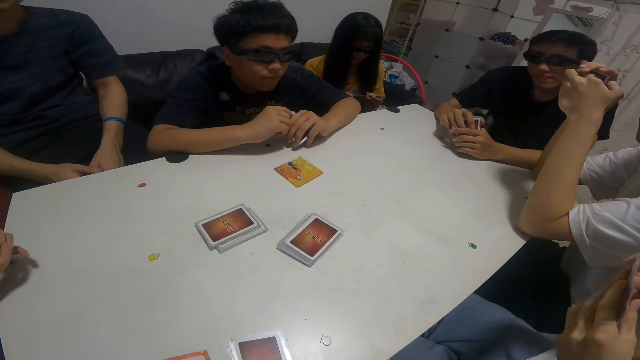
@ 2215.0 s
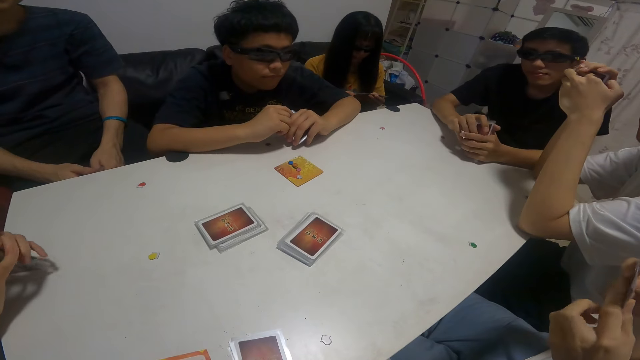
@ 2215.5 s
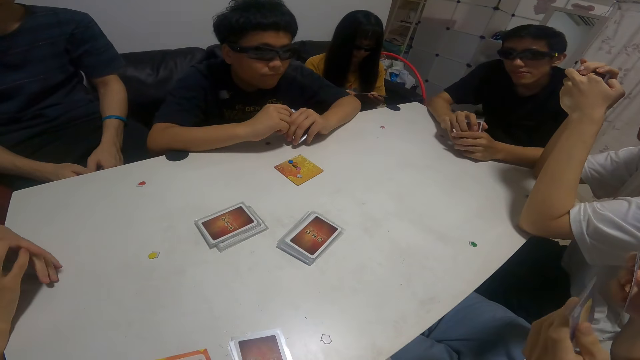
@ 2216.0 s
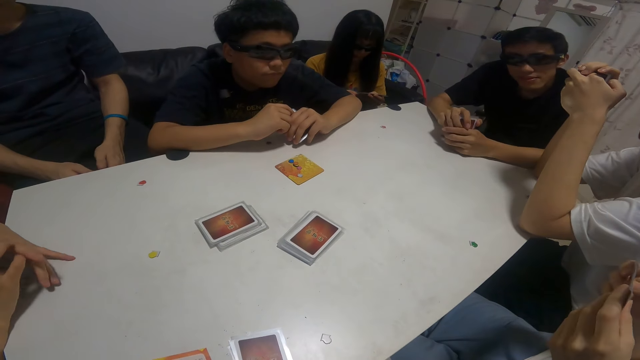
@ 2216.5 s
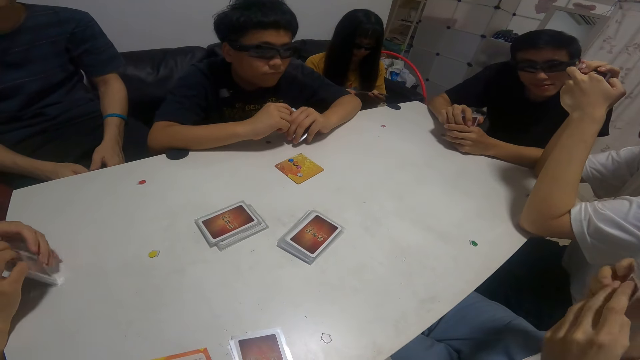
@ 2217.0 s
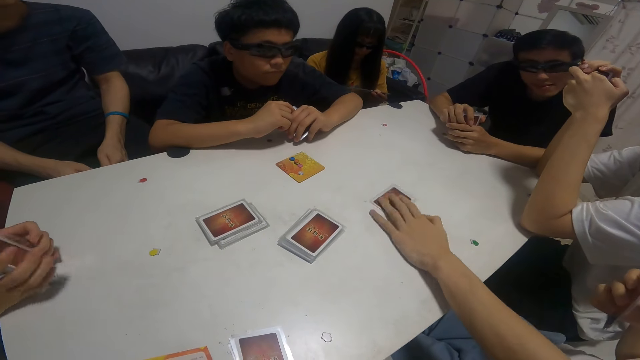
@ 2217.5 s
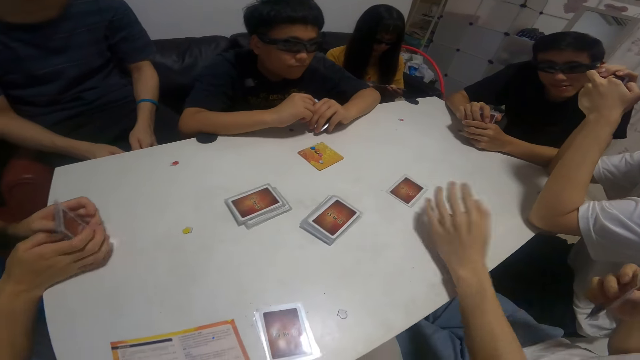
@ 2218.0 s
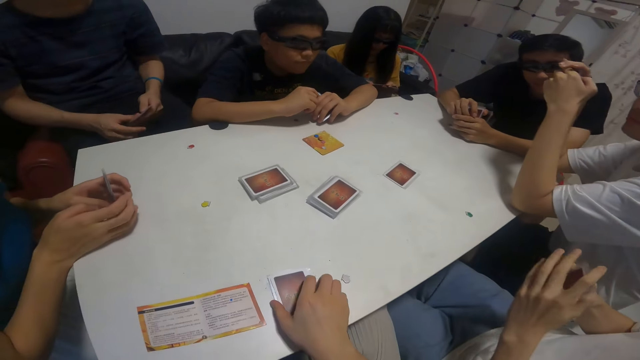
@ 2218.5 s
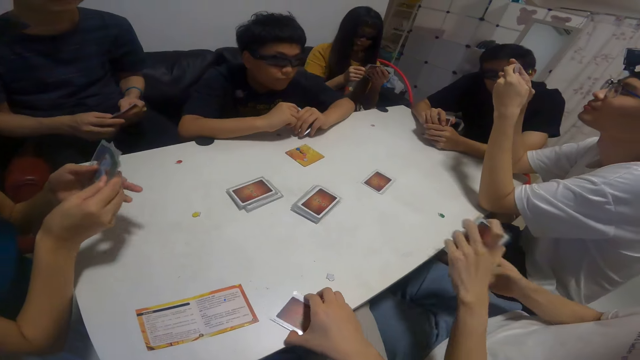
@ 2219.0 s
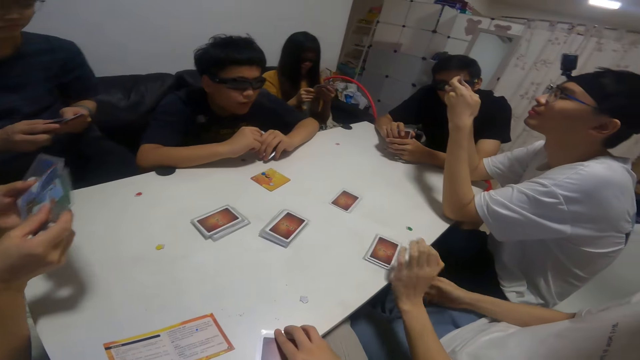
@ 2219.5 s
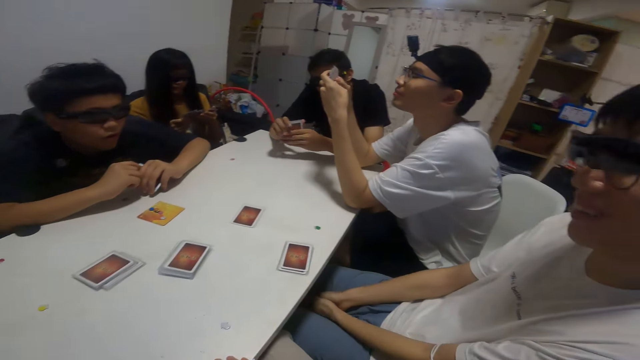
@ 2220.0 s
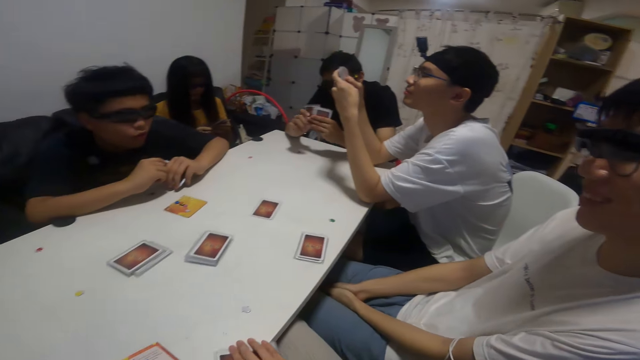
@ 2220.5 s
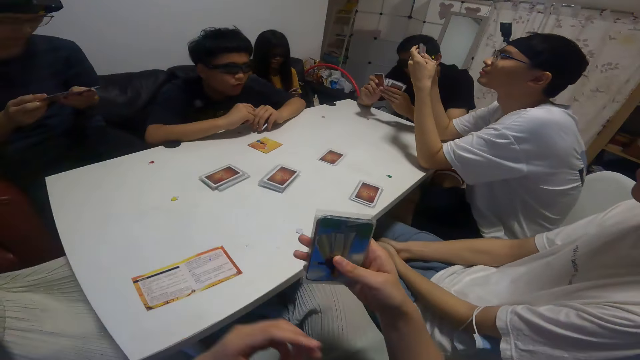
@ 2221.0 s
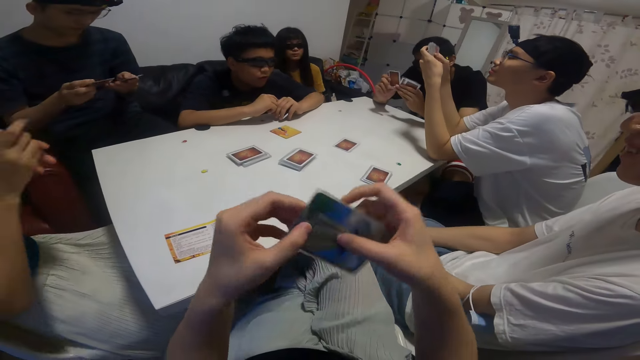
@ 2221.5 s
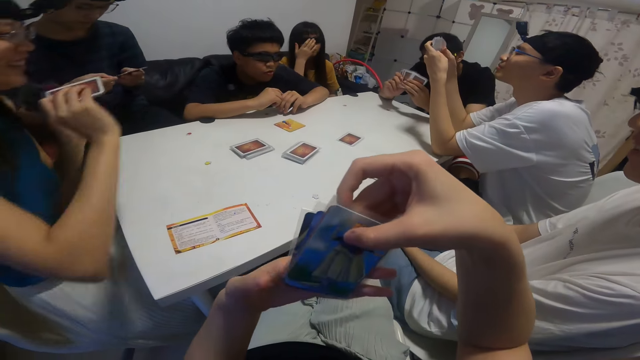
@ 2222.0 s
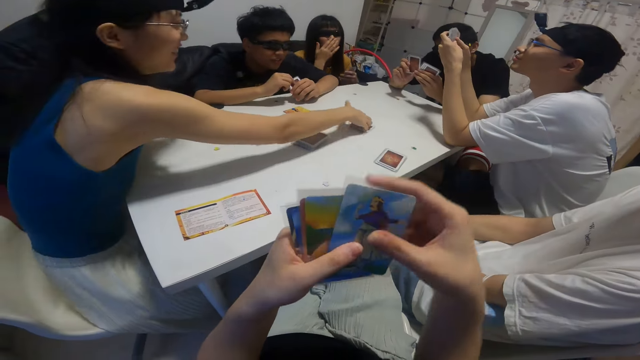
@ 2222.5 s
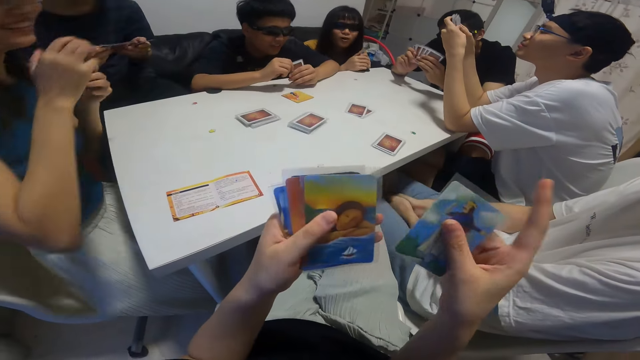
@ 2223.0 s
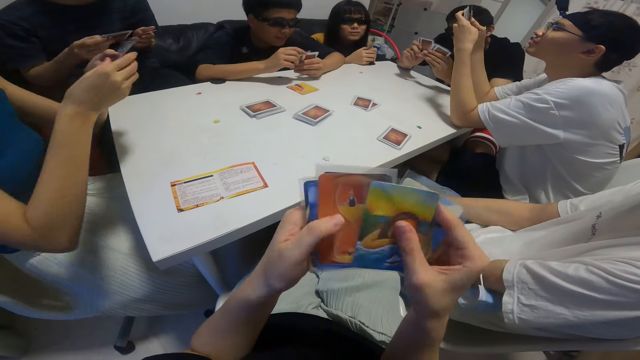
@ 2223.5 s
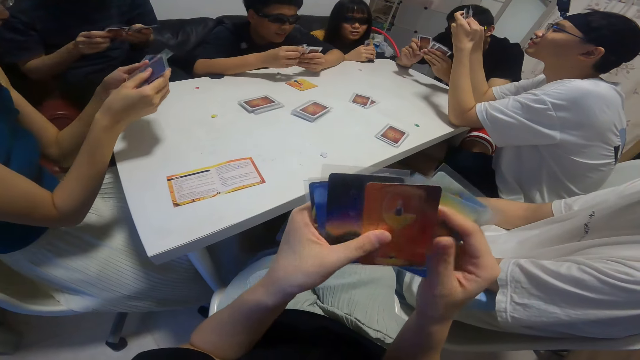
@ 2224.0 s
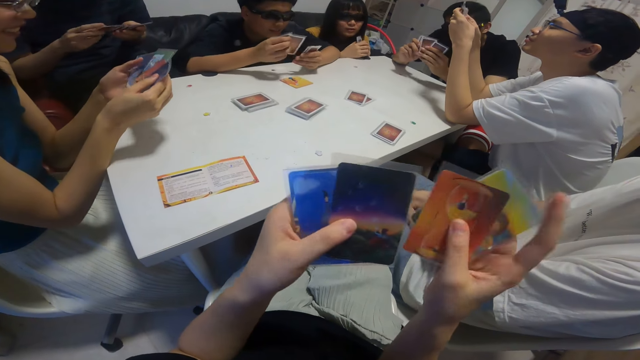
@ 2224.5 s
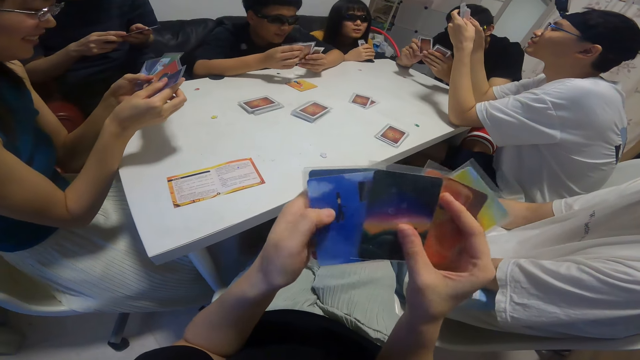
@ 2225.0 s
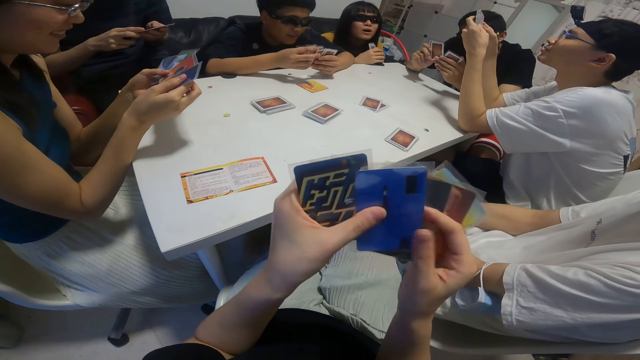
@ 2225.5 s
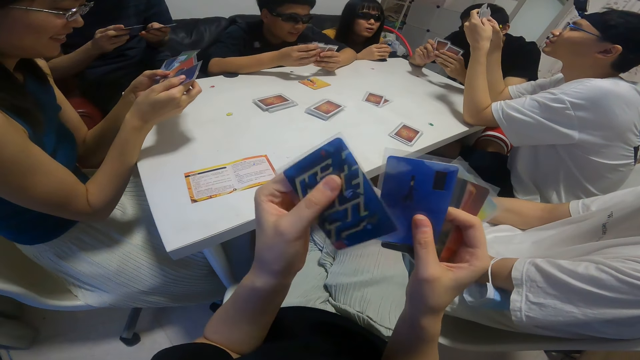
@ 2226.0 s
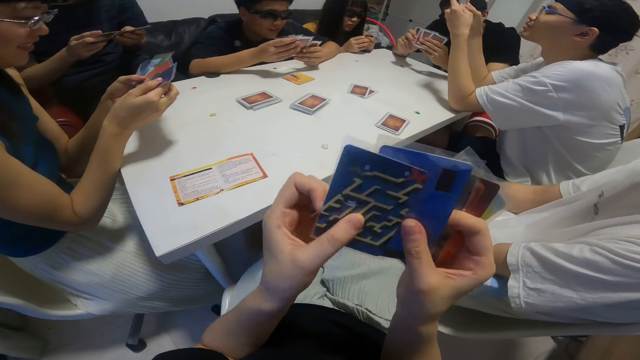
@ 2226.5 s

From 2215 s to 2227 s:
The man drops the cards on the table with his right hand. The camera wearer picks up the cards from the table with his right hand. He shuffles the cards in his hands. The woman drops the cards on the table with her right hand.

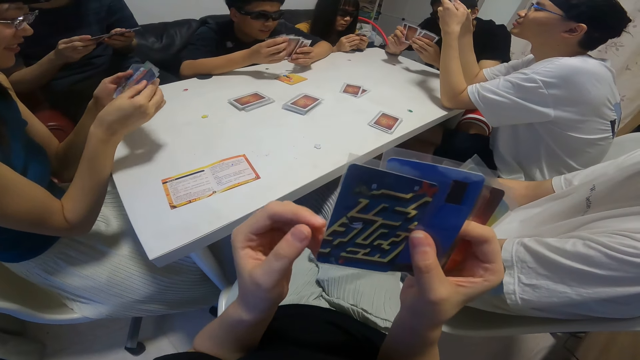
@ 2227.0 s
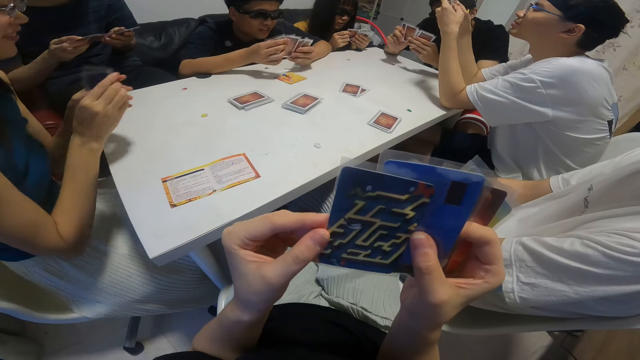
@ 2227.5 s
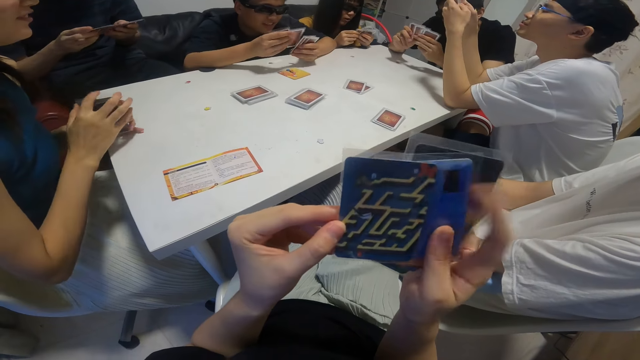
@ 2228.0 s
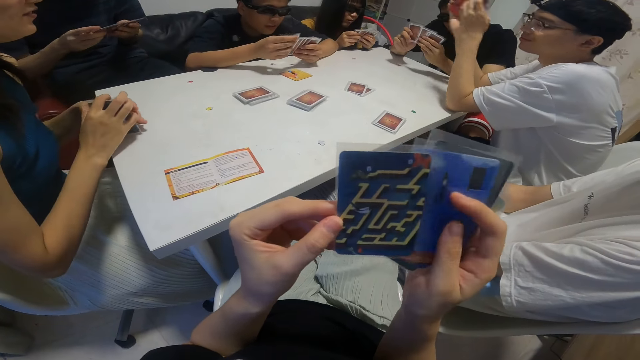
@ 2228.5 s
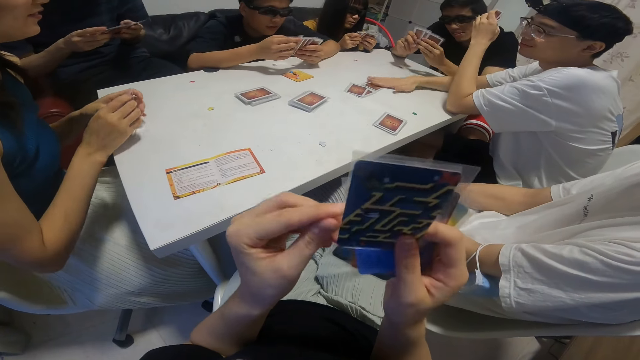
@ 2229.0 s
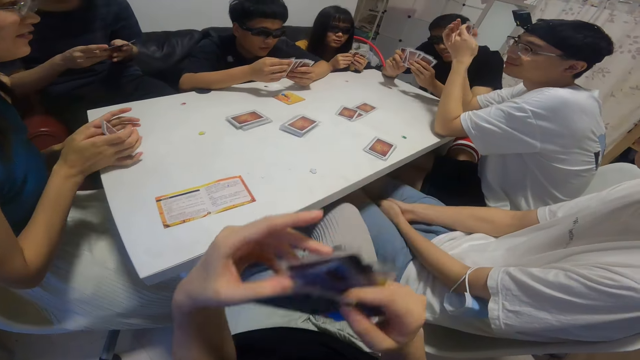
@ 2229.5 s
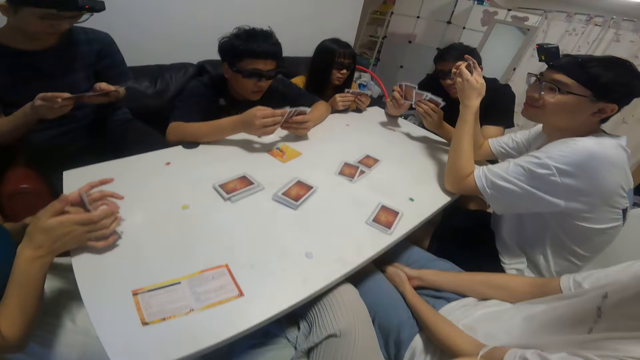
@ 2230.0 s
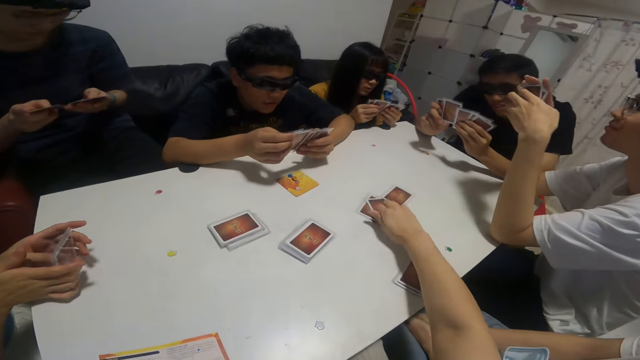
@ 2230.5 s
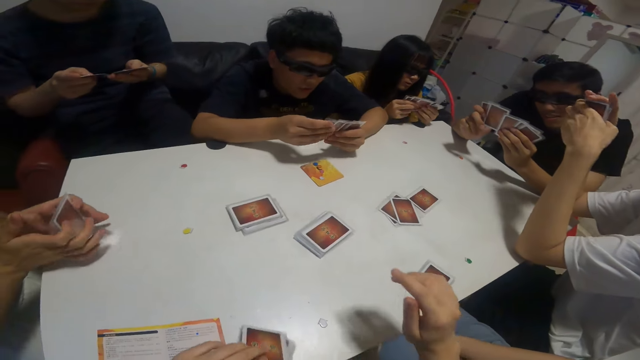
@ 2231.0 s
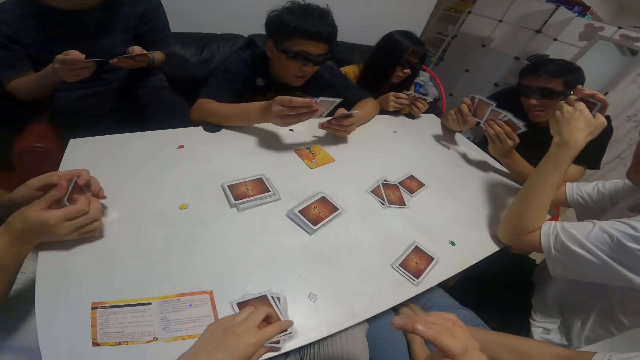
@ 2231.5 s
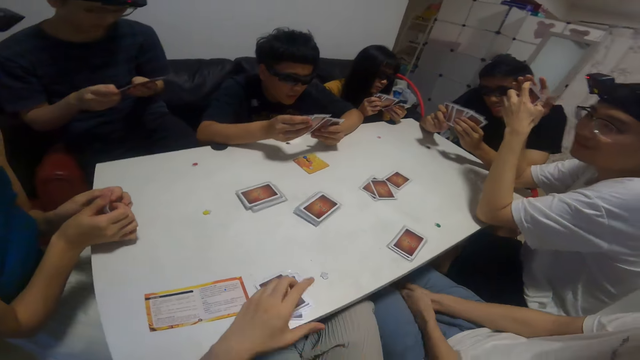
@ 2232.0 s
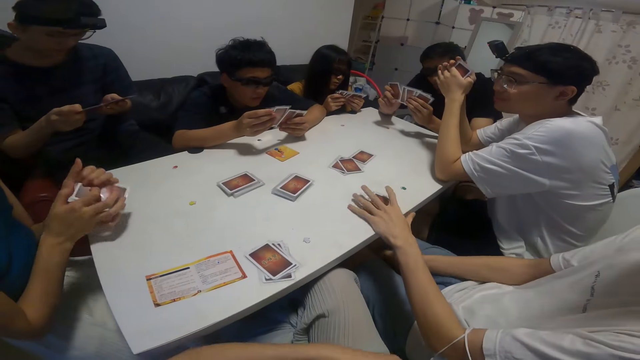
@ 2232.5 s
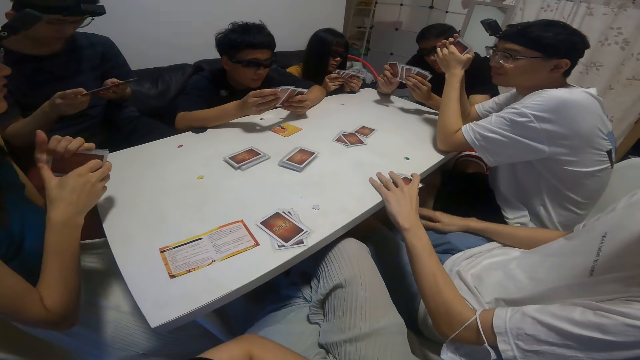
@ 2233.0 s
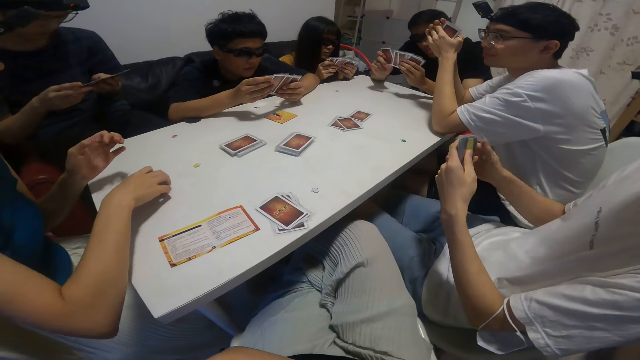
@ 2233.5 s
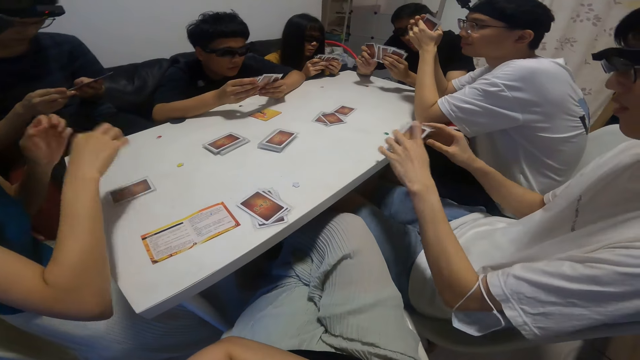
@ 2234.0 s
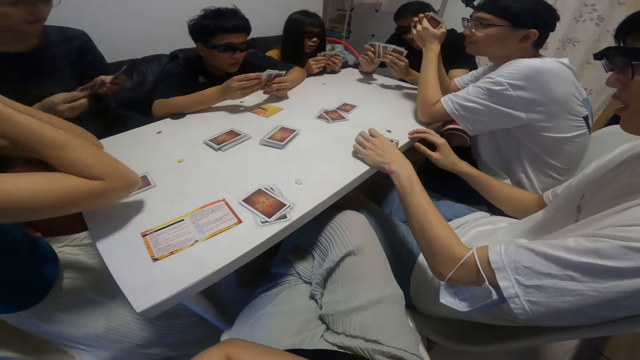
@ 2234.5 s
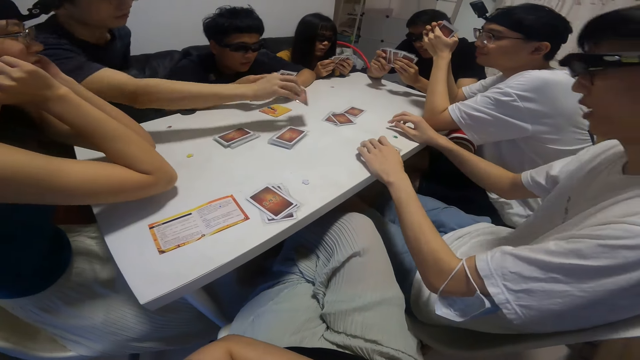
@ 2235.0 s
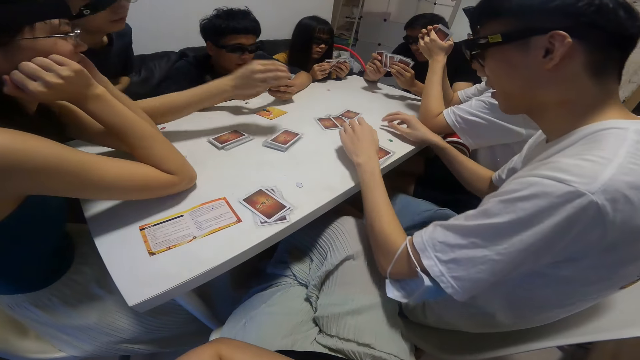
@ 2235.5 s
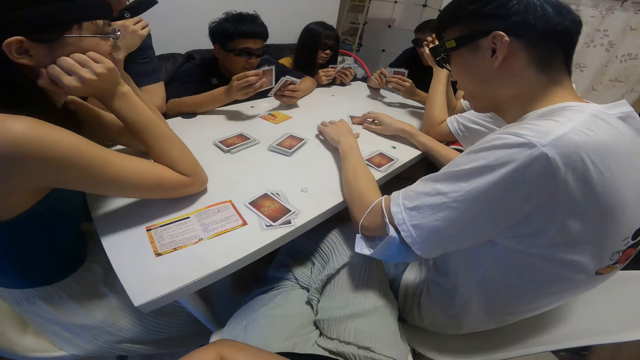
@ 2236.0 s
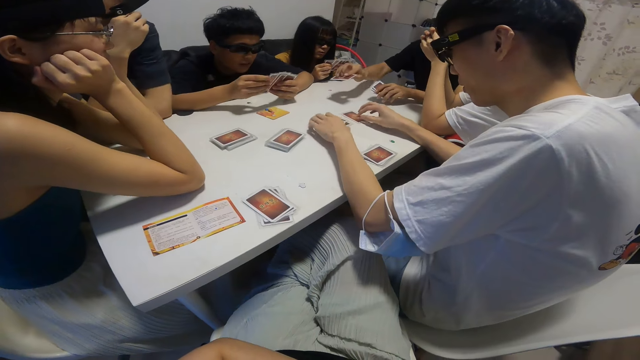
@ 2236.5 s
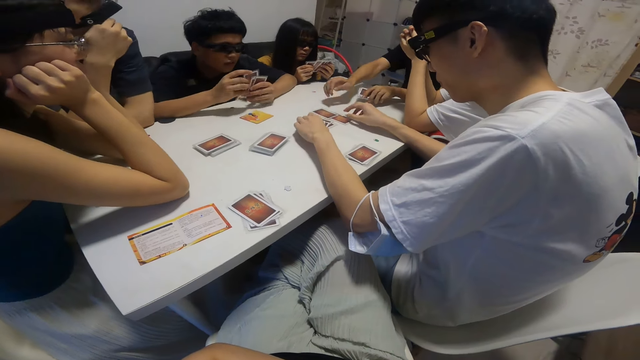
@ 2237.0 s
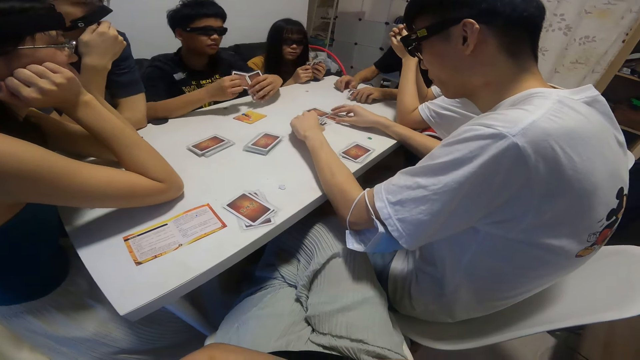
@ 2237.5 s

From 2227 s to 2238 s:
The camera wearer looks at a card. He drops the cards on the table with his right hand. He looks around the table. The man picks up the cards from the table with his right hand. The camera wearer looks around the table. Another man drops the cards on the table with his right hand. The first man touches the cards on the table with both hands.
